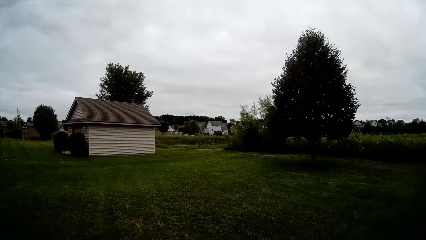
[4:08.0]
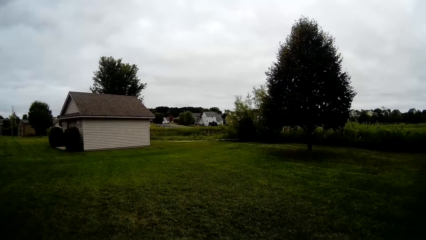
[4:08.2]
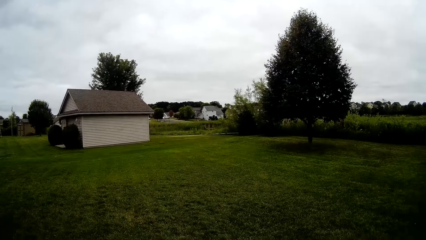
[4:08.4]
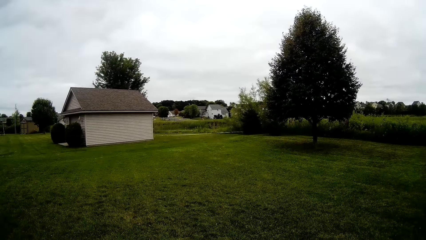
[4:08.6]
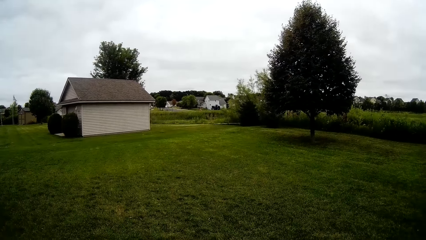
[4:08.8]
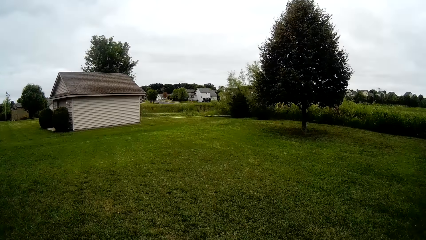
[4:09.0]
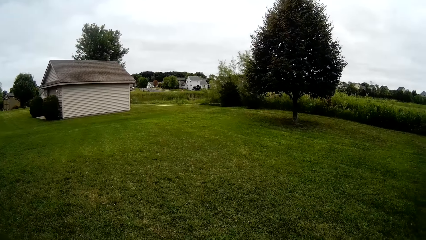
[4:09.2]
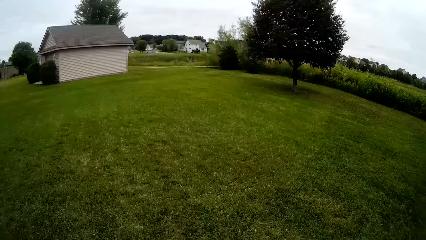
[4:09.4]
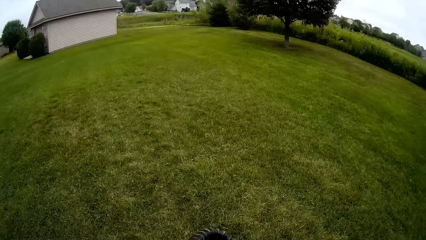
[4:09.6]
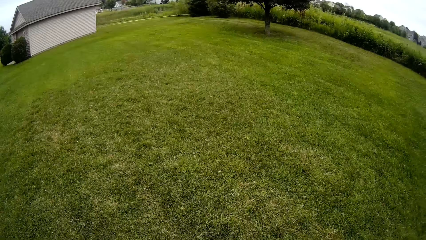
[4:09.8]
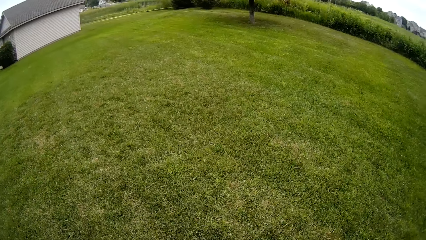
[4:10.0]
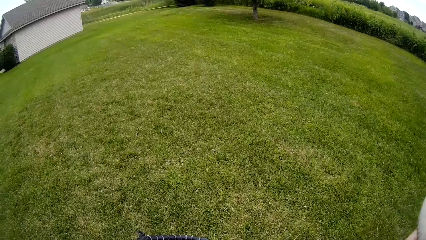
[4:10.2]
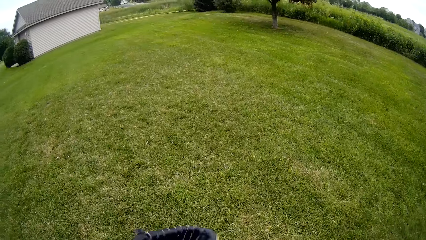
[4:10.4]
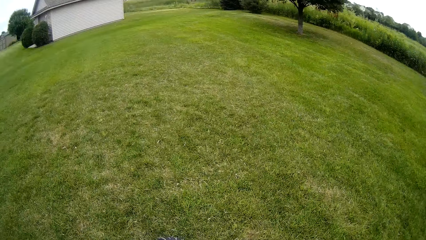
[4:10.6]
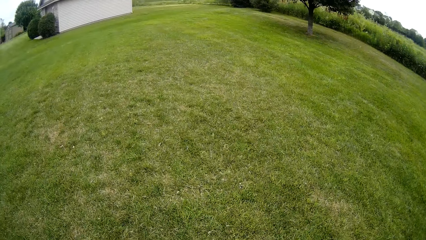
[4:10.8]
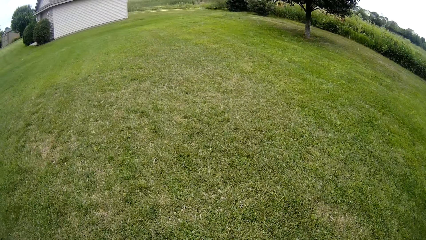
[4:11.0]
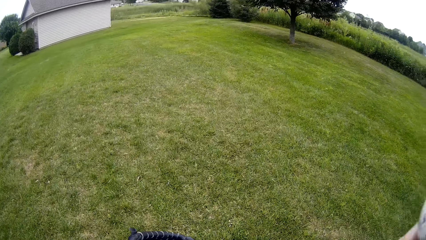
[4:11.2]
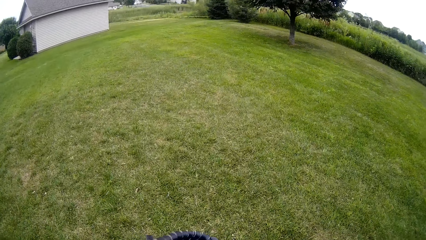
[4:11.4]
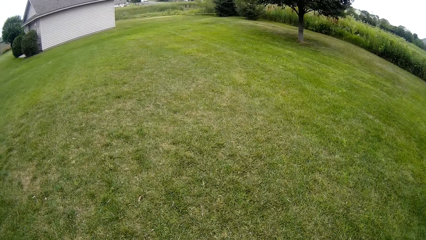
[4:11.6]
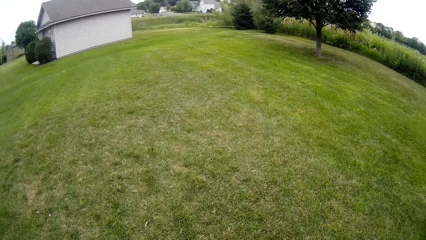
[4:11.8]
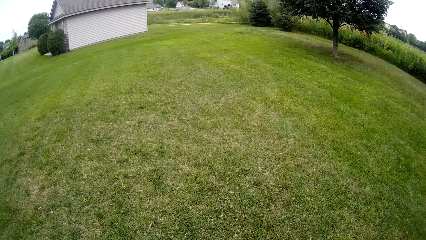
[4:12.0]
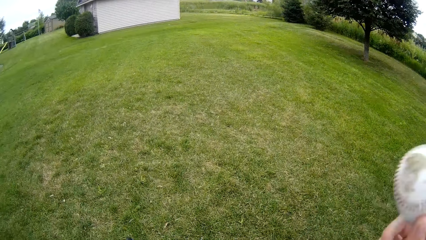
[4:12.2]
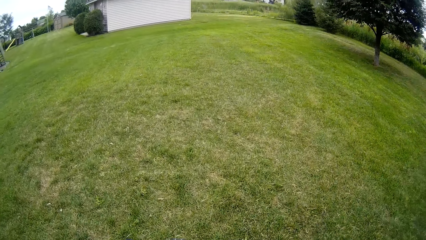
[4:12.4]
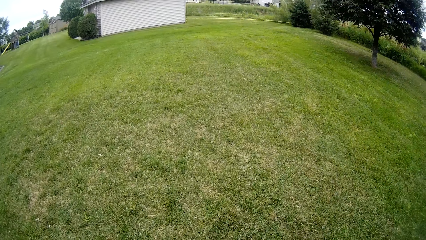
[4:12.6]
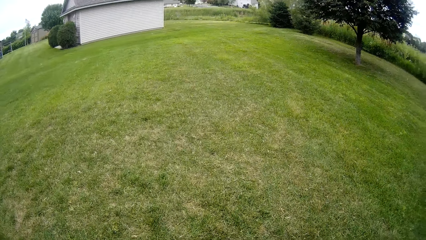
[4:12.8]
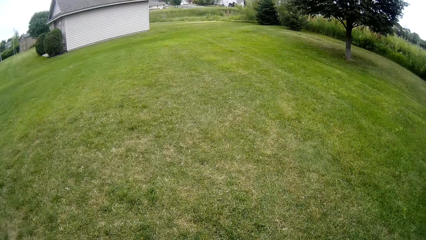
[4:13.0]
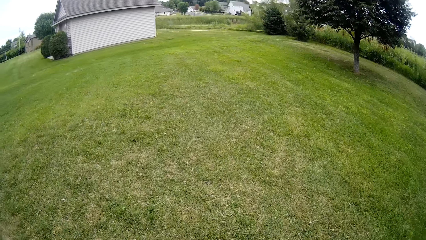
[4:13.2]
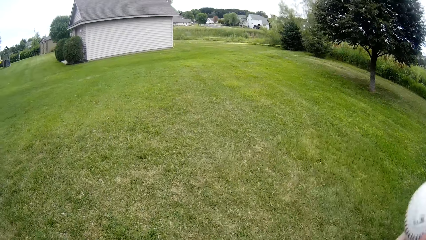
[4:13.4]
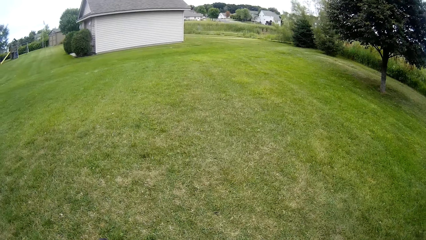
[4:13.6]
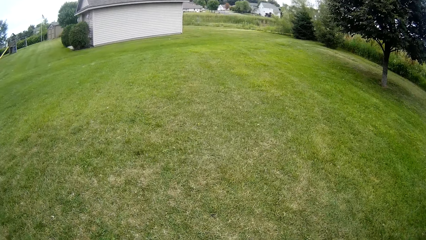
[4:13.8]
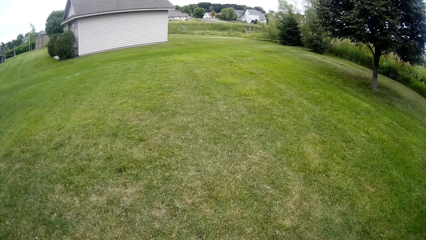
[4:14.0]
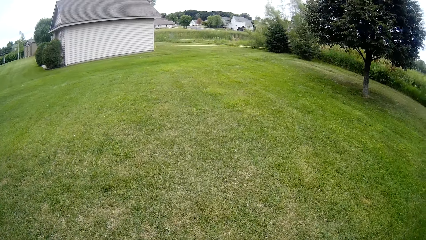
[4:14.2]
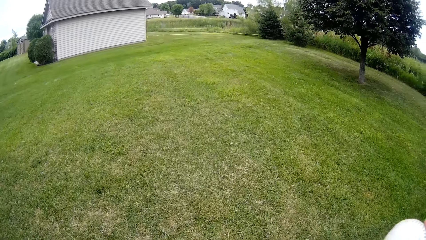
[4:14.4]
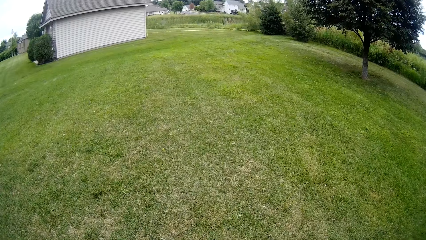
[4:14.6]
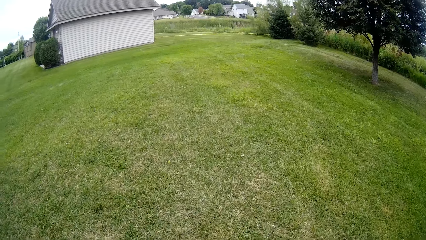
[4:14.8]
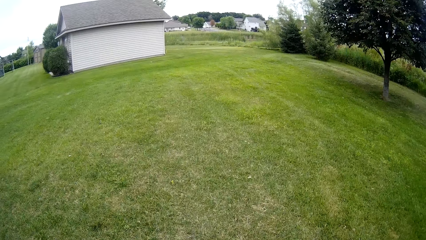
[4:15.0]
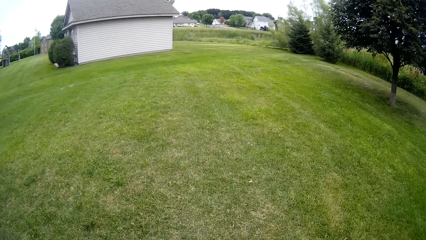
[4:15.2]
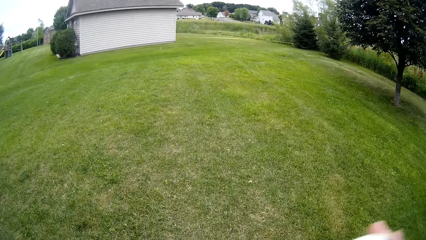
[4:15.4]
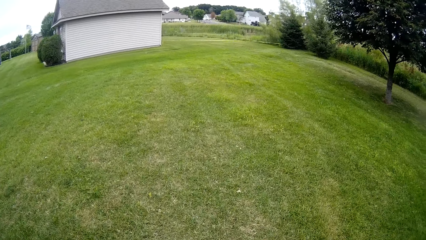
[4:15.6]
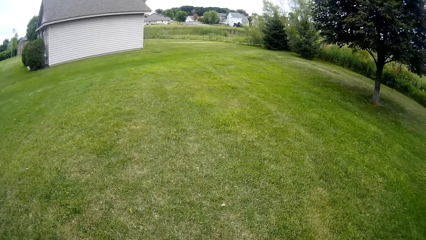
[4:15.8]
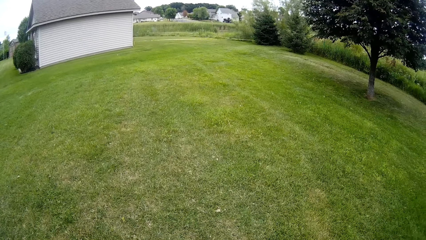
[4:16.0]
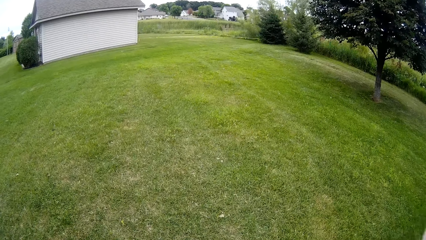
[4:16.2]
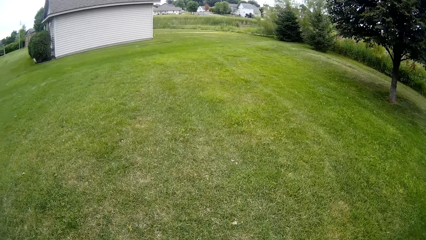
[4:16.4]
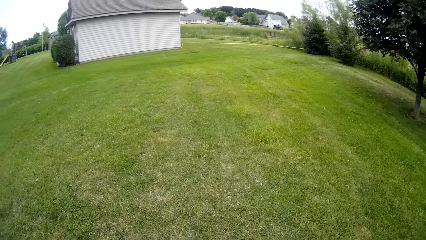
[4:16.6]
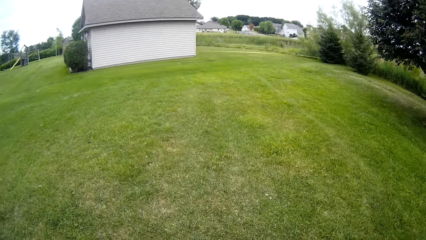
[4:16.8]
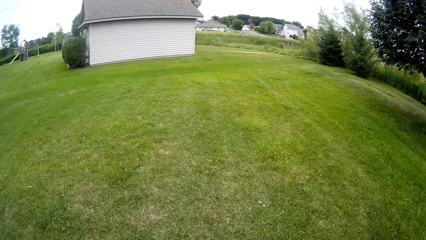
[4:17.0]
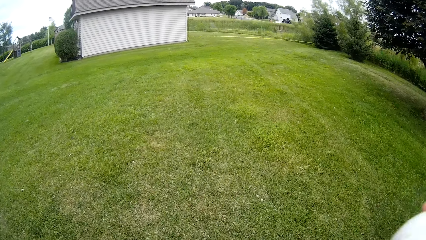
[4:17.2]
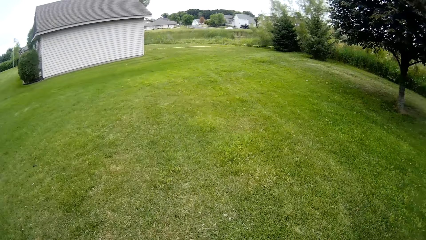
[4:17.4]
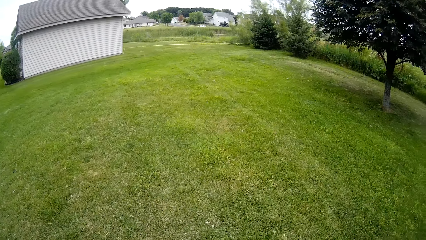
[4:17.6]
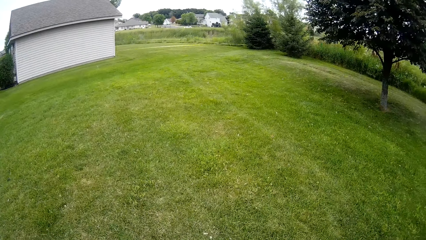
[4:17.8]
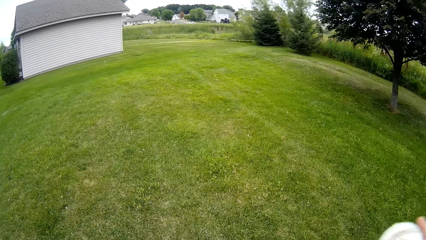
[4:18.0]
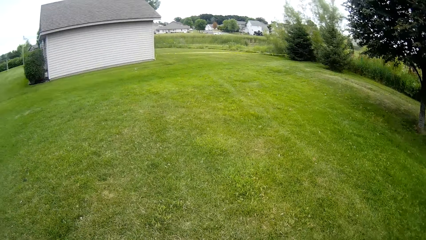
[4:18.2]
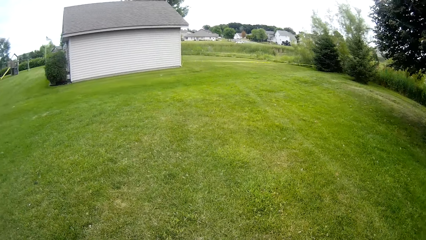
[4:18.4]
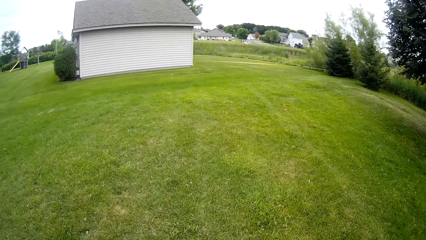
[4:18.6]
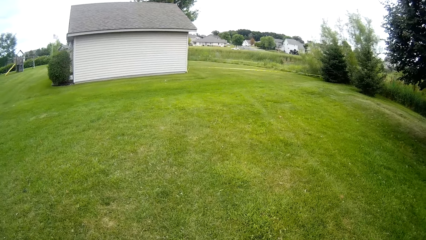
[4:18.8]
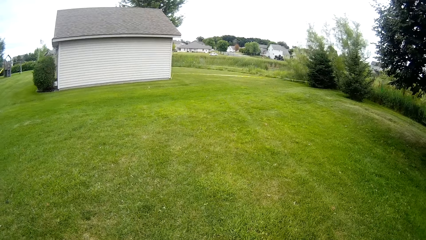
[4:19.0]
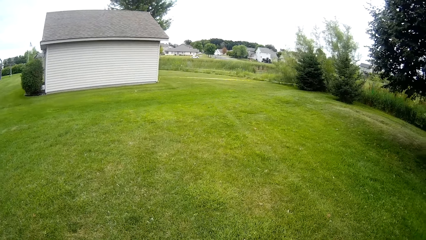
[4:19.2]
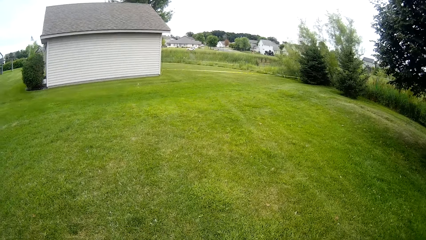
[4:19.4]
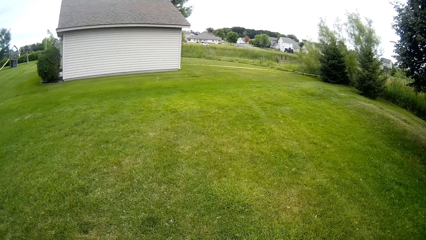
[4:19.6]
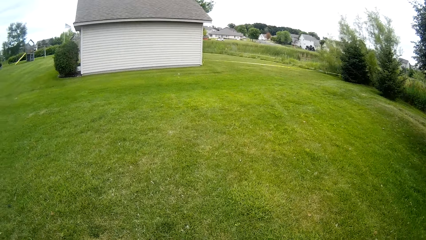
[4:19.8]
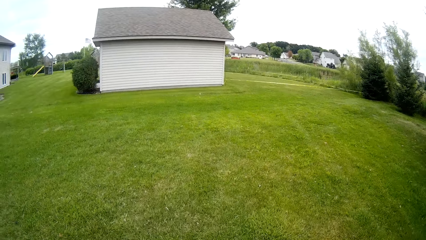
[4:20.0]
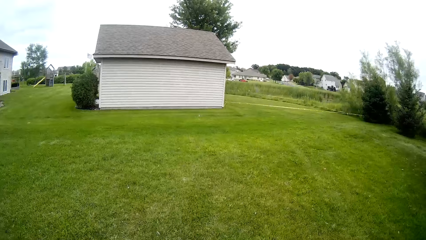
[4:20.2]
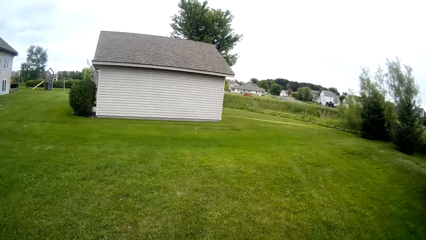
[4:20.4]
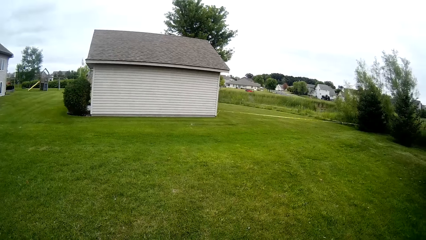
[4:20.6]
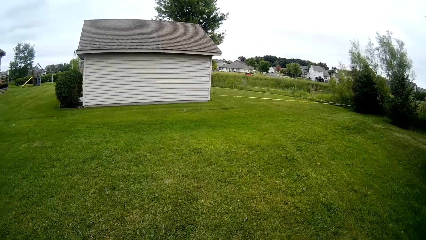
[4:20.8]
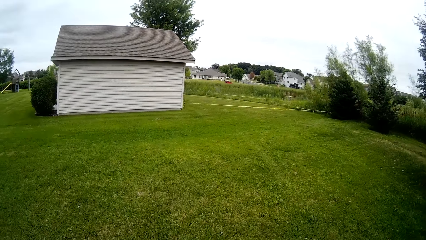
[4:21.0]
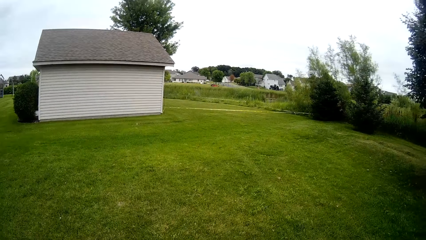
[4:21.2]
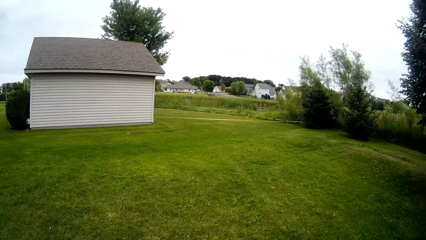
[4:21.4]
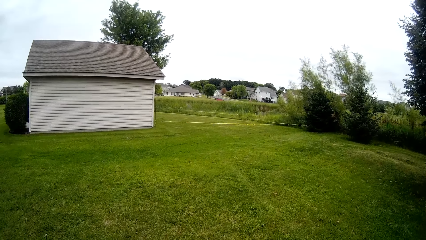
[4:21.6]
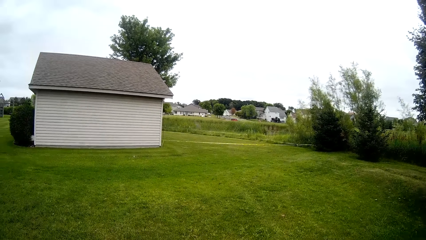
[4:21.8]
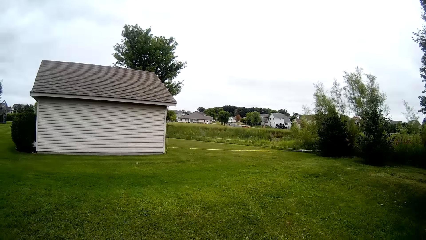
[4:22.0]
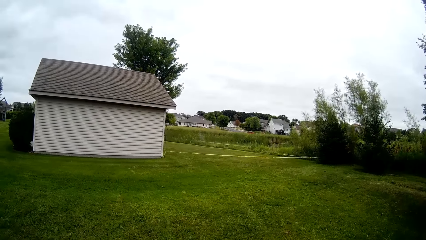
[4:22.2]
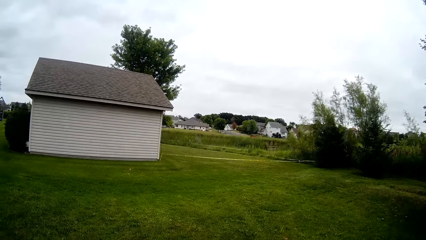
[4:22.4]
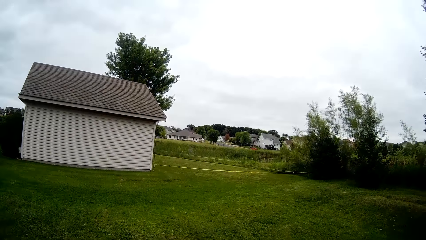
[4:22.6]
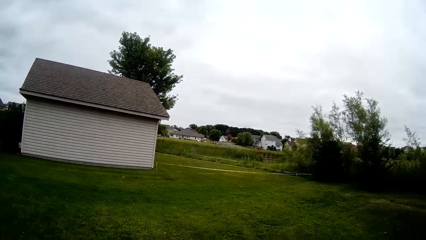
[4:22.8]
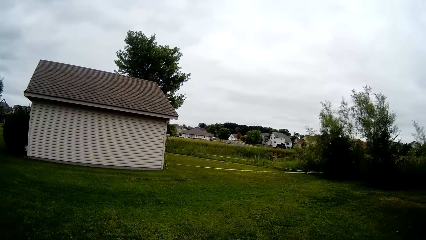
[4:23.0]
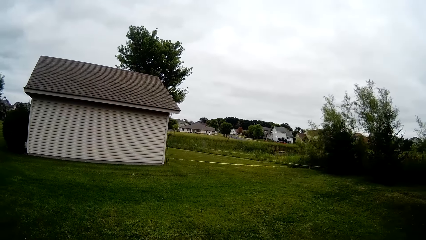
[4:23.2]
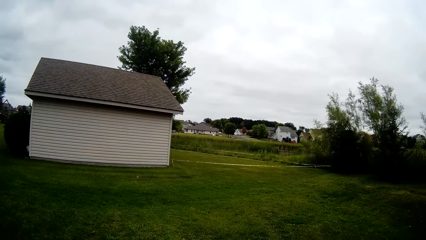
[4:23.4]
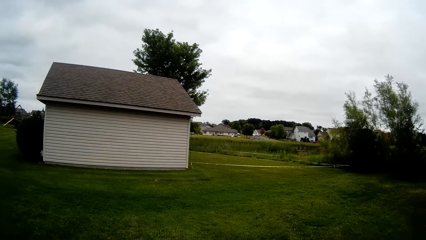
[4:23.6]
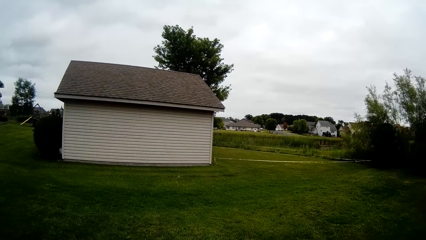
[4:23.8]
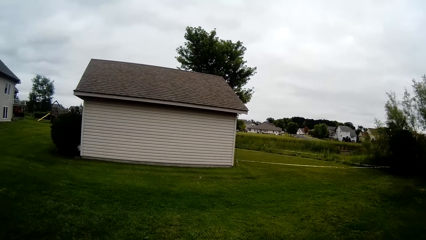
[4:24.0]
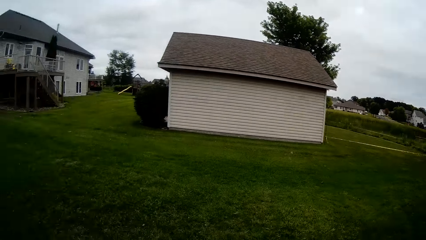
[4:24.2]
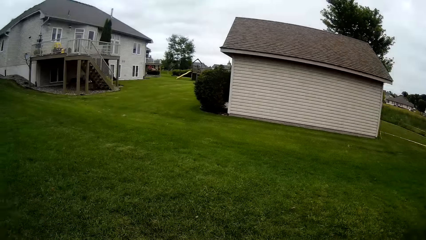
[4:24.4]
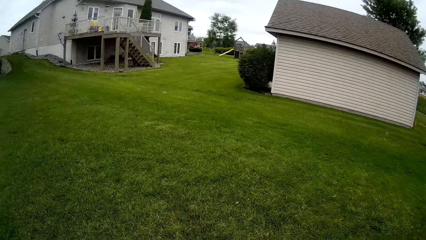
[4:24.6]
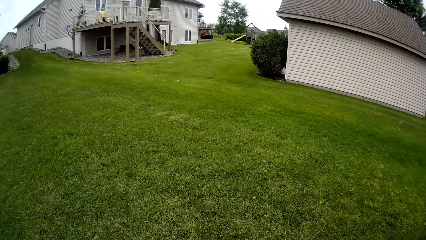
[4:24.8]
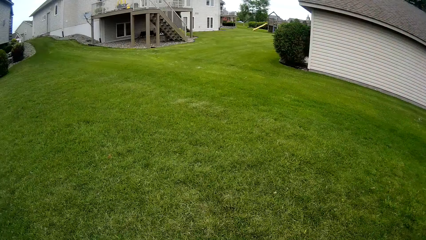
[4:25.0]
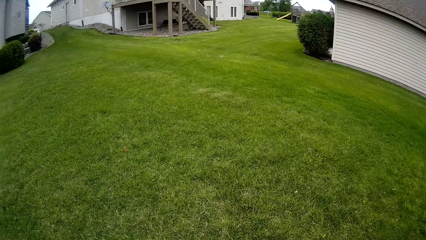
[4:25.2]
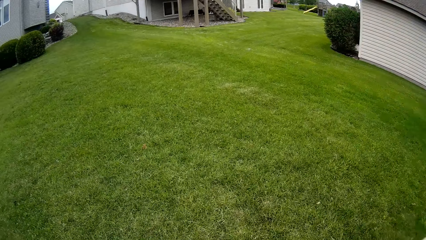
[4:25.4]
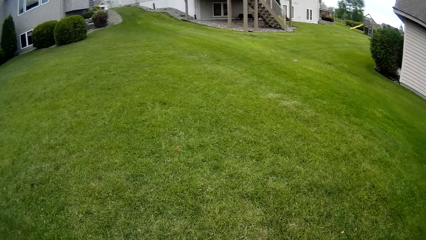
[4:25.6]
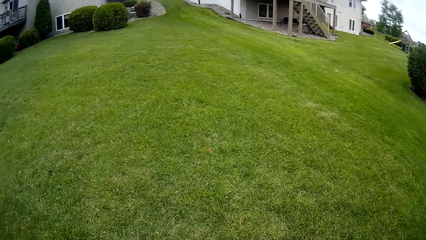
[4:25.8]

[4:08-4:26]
The camera wearer does something with the ball. He throws the baseball onto the baseball glove with his right hand. He does so repeatedly.
